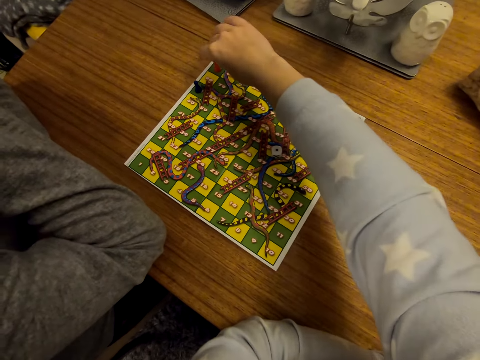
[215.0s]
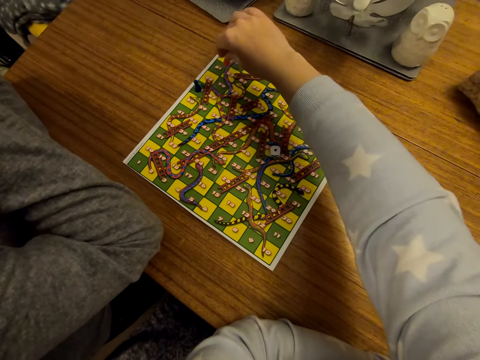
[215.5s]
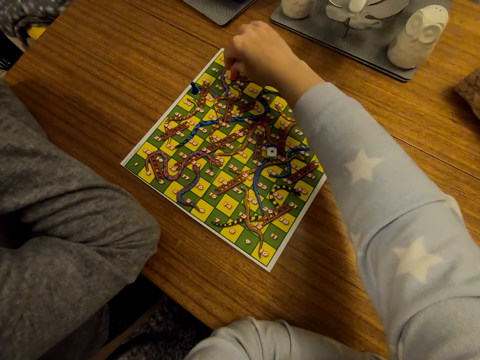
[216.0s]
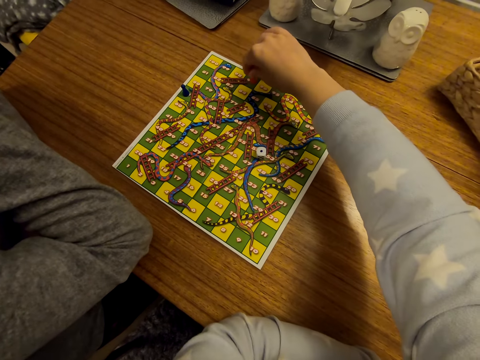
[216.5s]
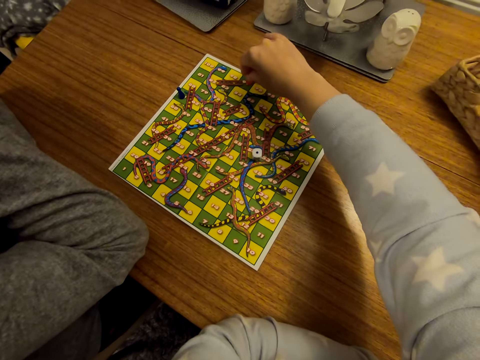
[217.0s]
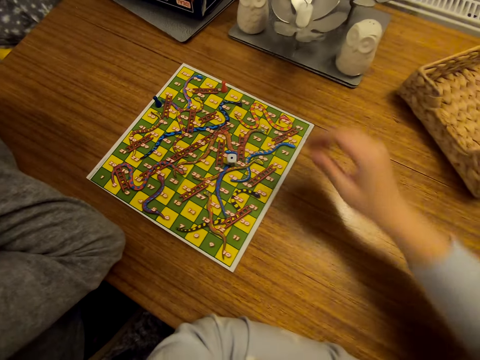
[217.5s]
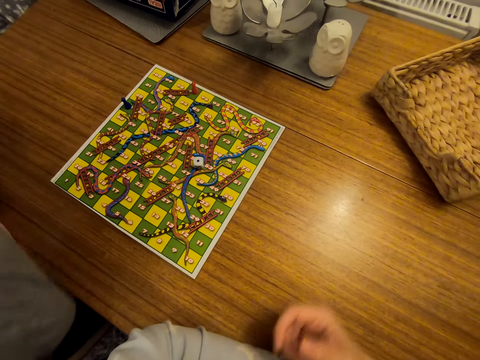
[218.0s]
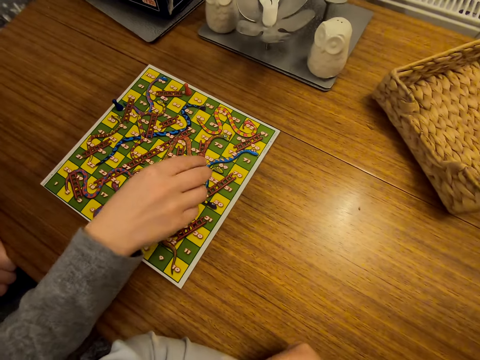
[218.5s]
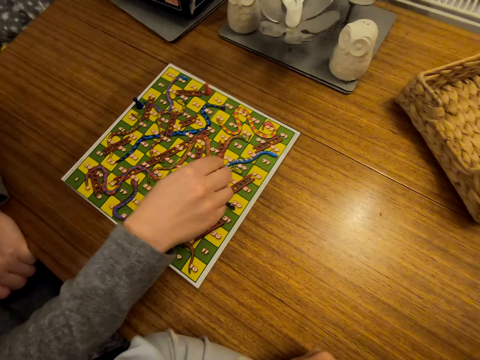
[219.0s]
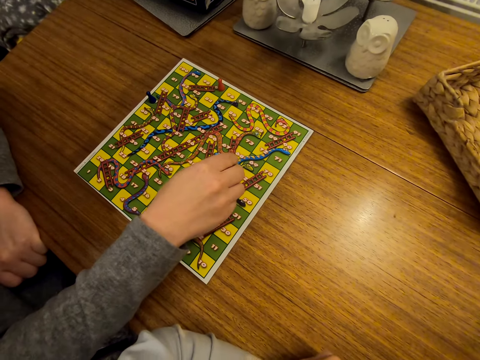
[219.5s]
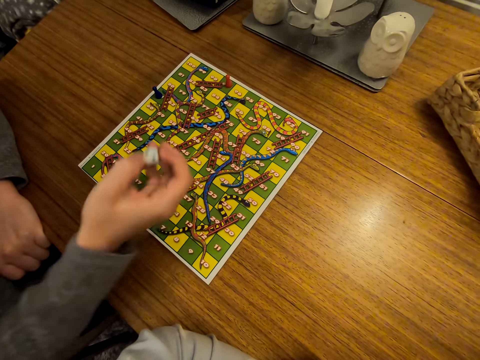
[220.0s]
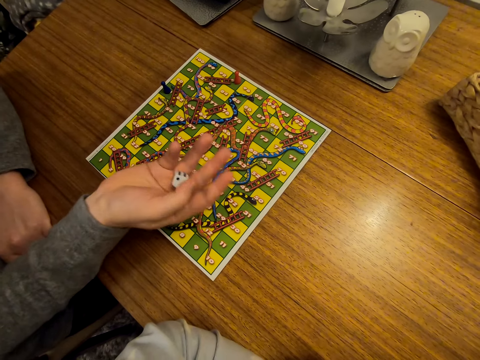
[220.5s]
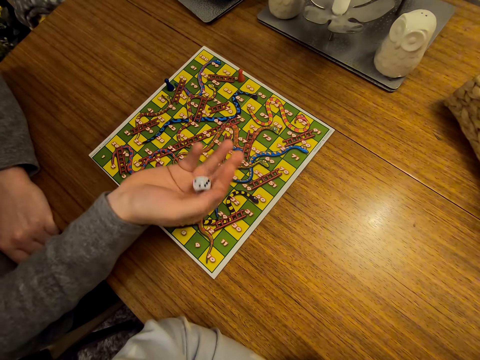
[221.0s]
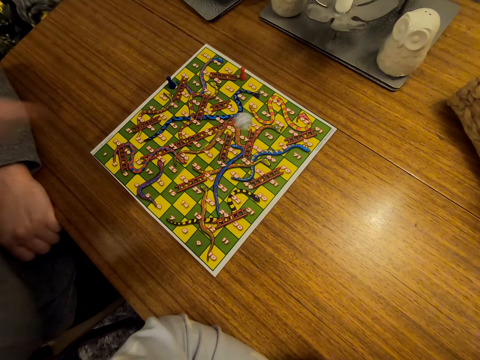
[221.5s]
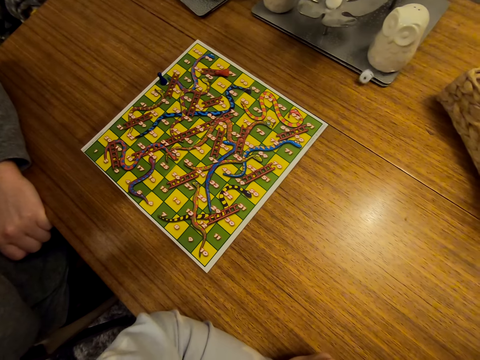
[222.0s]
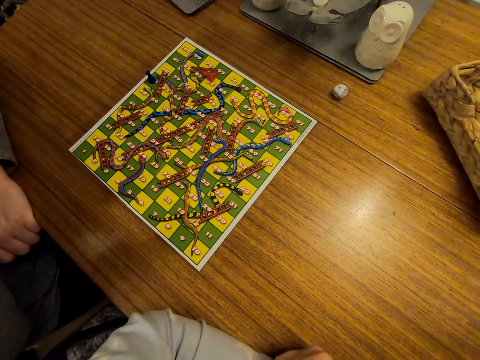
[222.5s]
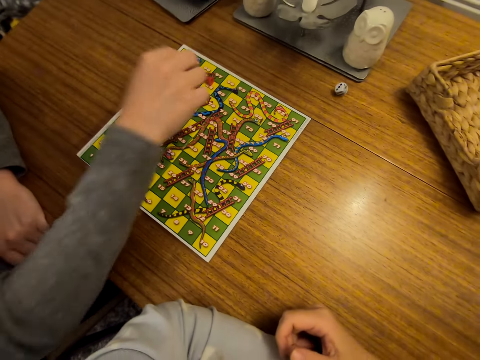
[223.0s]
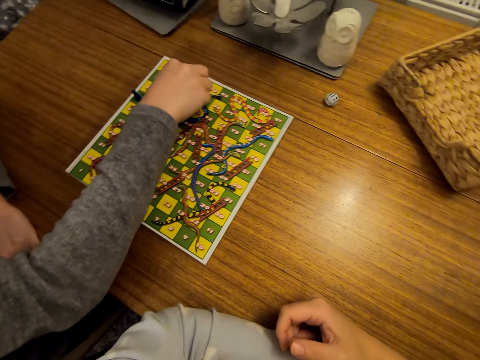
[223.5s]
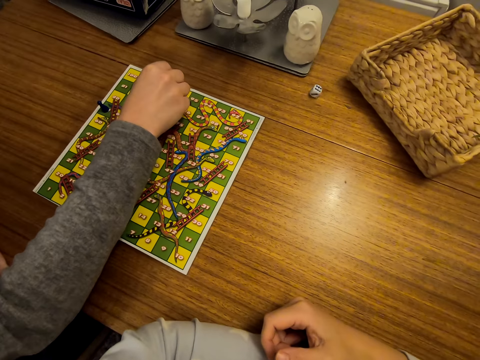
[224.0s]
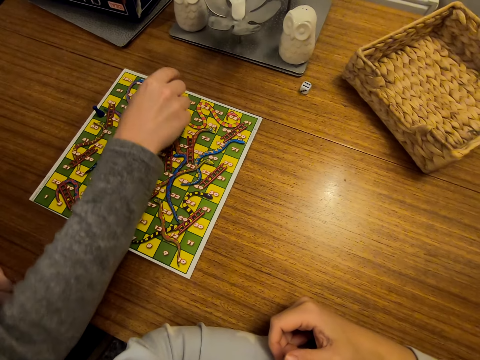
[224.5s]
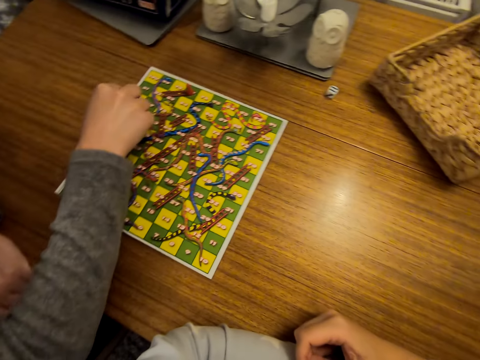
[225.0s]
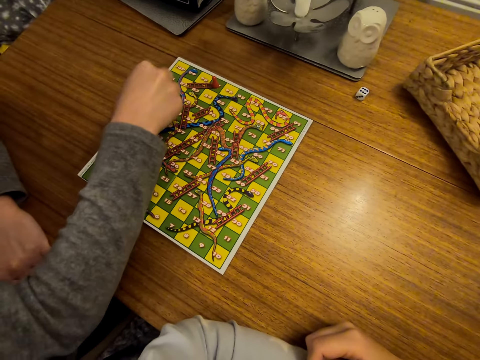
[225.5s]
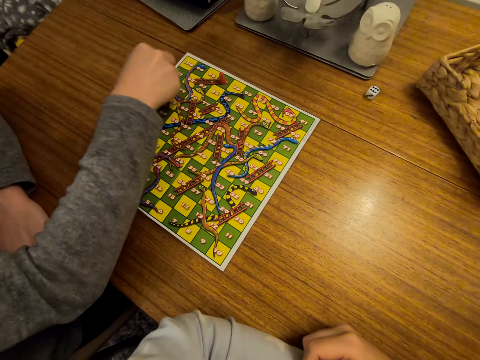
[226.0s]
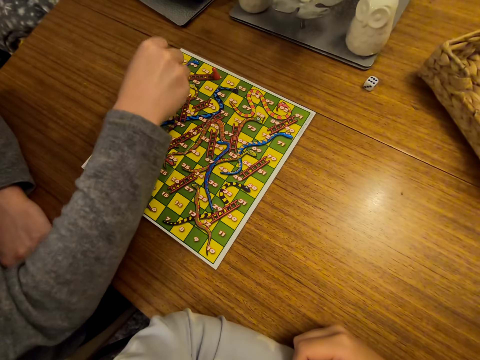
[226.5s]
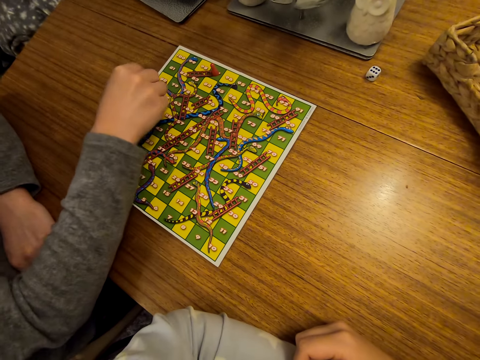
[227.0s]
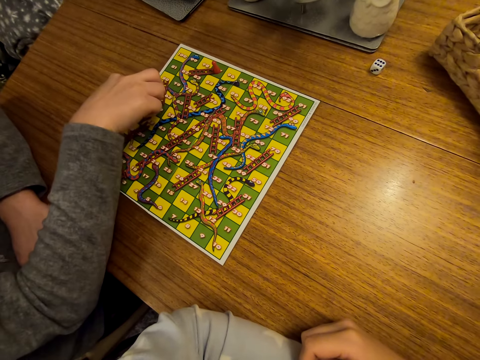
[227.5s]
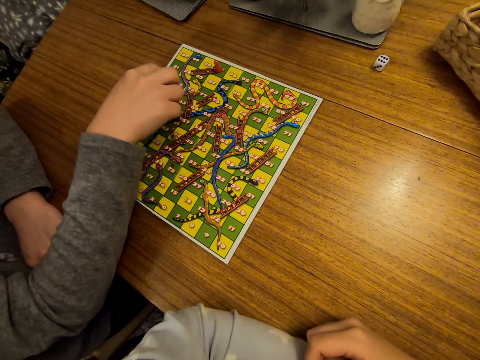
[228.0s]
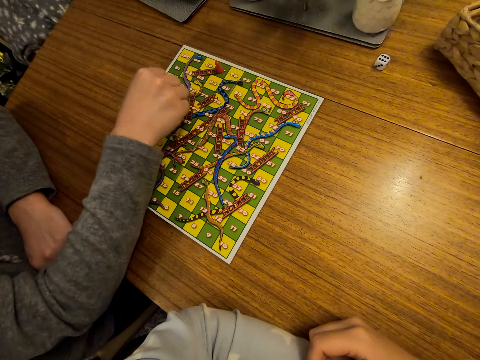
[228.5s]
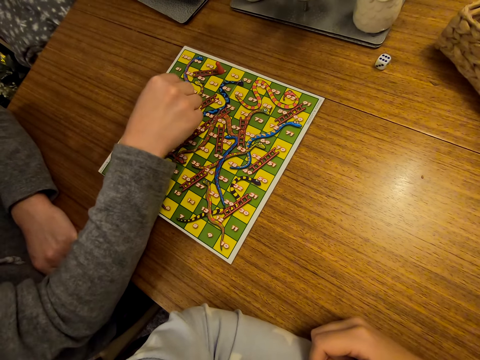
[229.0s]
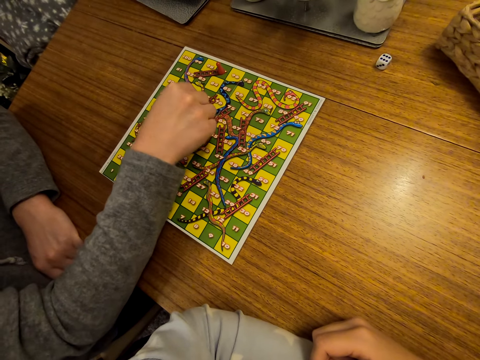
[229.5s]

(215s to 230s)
The camera wearer moves the cone on the game board. A person picks the dice on the game board, shakes the dice, throws the dice on the table, and moves the cone on the game board.

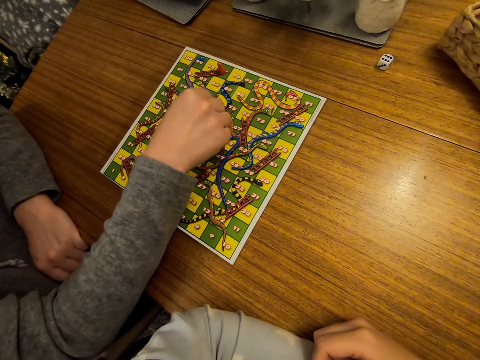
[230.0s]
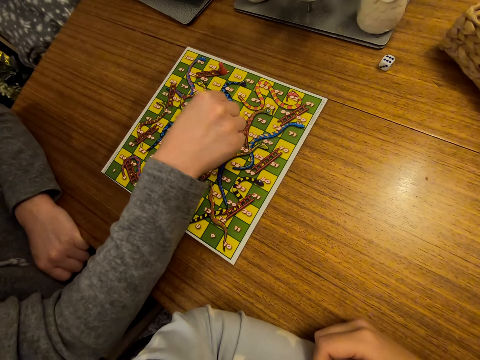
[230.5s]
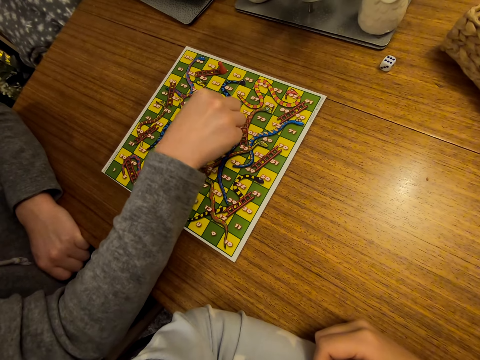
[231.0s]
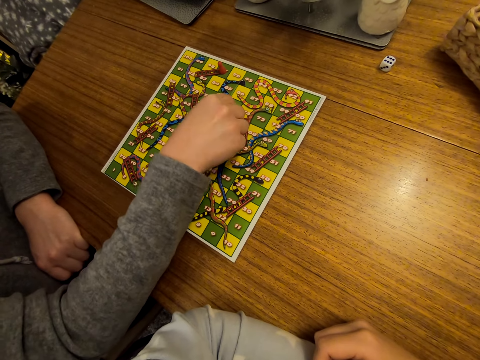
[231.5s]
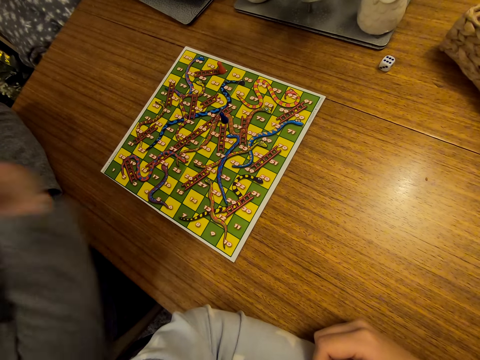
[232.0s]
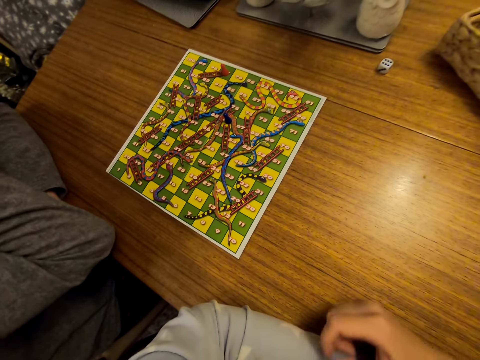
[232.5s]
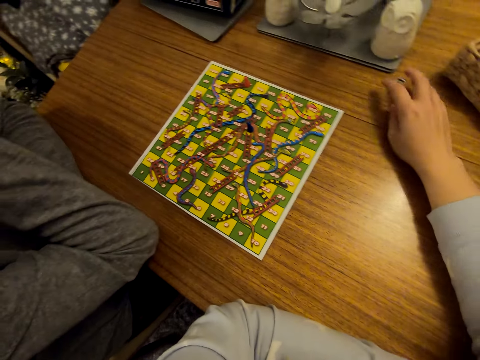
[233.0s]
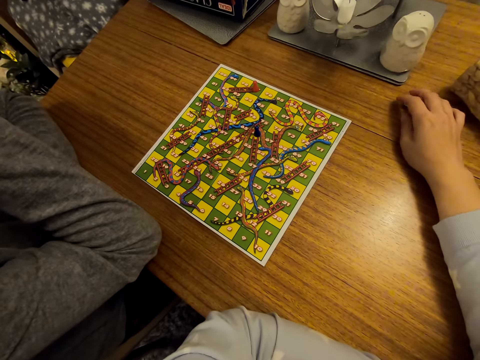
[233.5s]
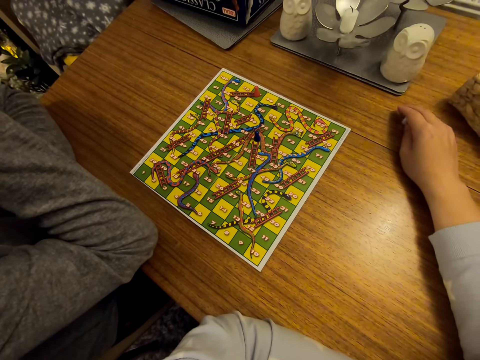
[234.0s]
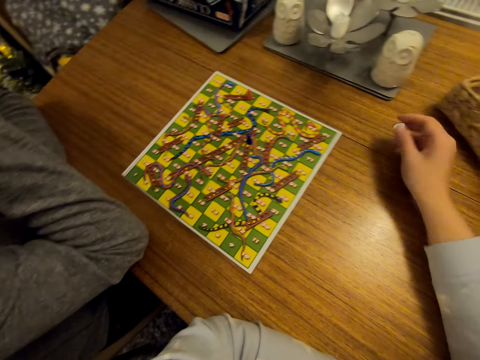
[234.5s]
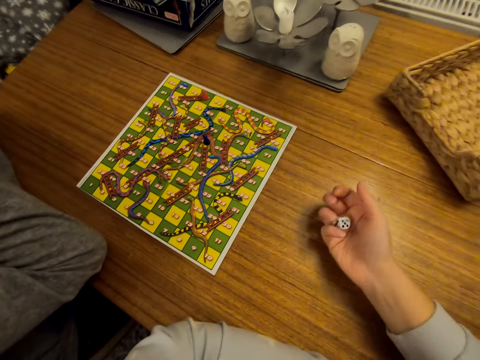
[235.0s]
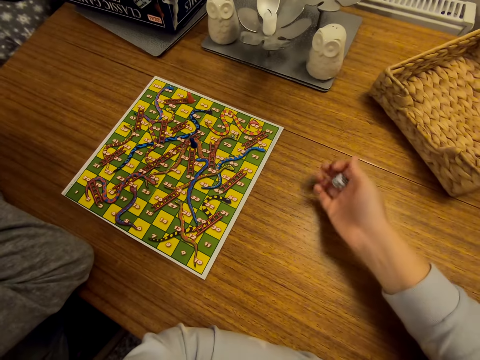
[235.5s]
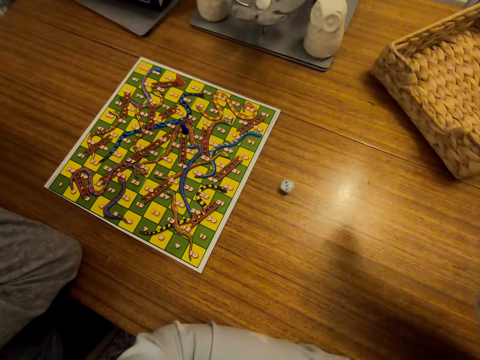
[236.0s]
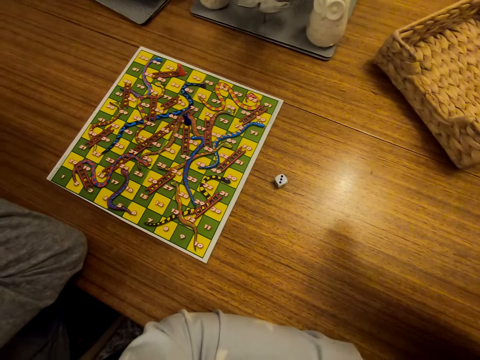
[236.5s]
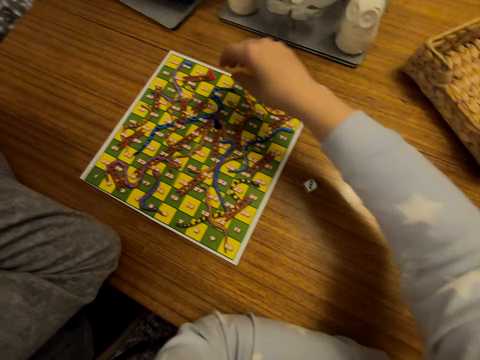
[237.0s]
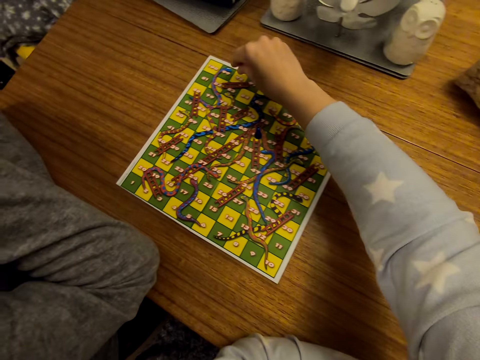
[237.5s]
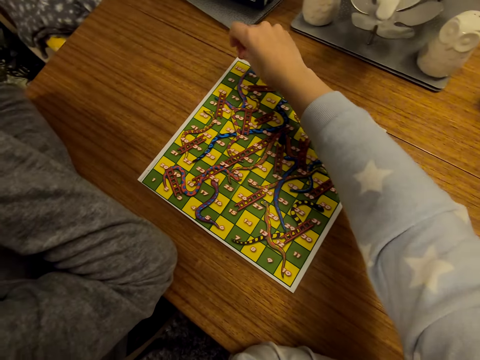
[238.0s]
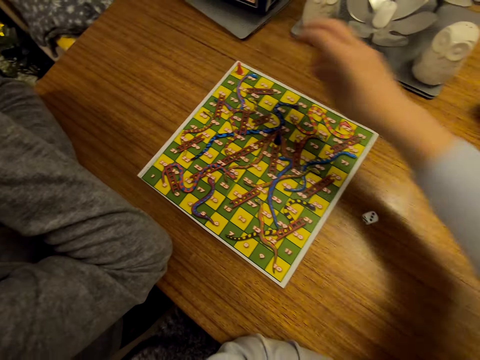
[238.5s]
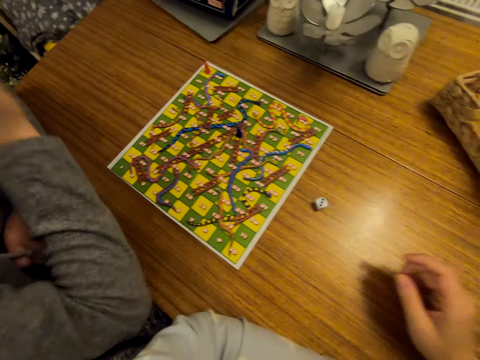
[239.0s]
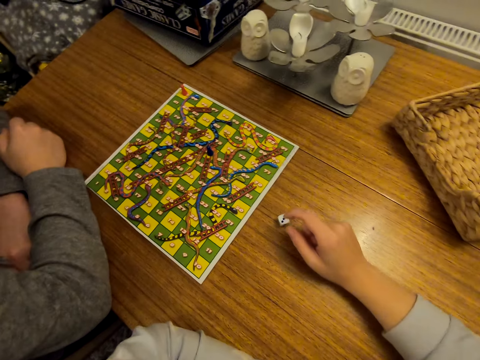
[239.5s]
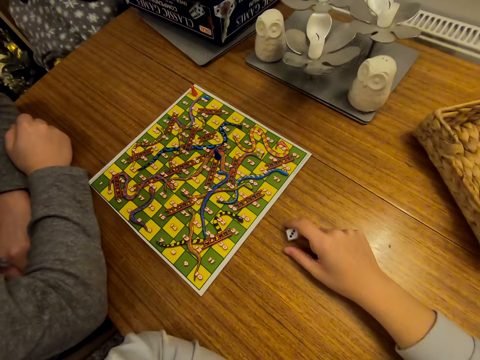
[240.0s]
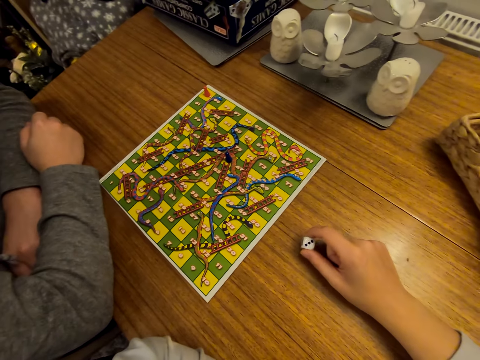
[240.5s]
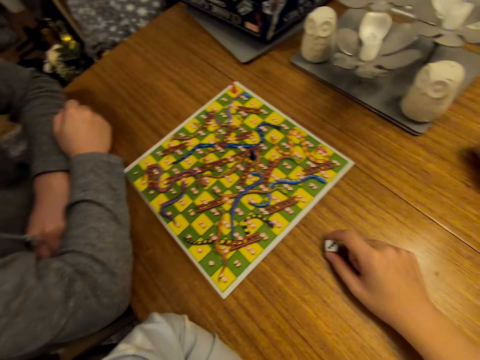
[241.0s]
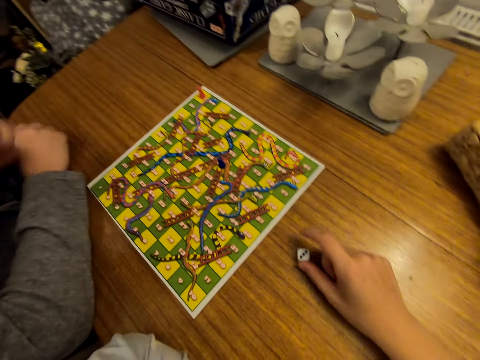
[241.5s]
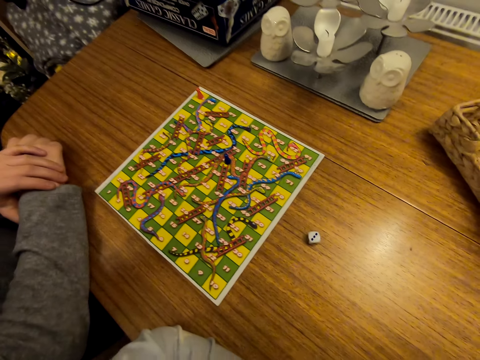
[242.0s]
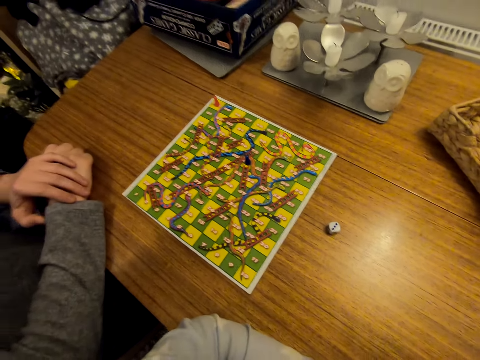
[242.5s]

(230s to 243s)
The camera wearer picks the dice on the table, shakes the dice, throws the dice on the table, and moves the cone on the game board. They touch the dice.
